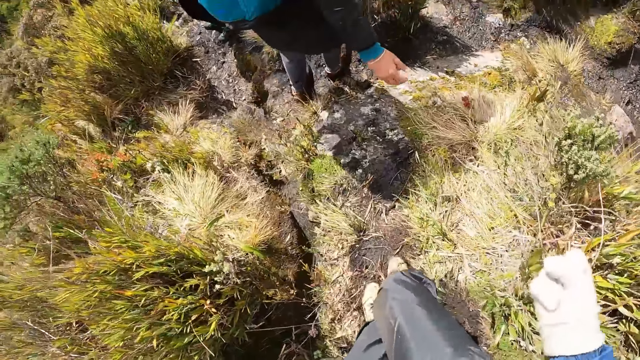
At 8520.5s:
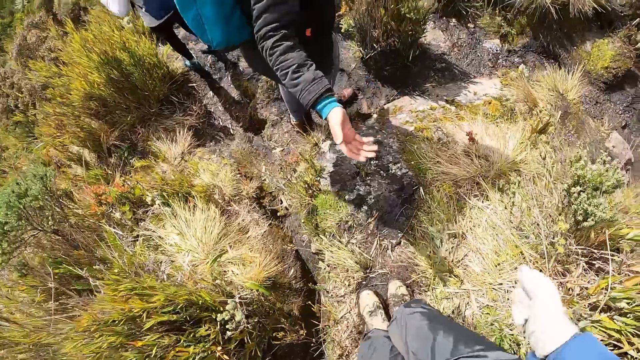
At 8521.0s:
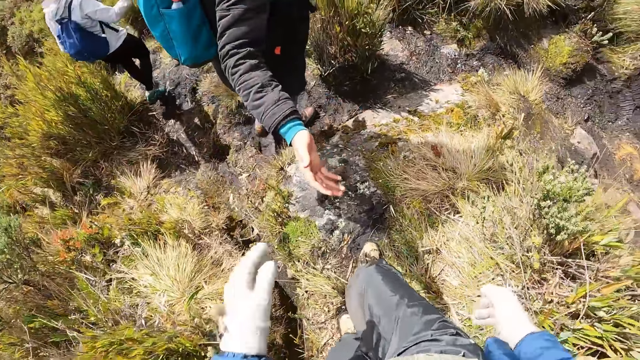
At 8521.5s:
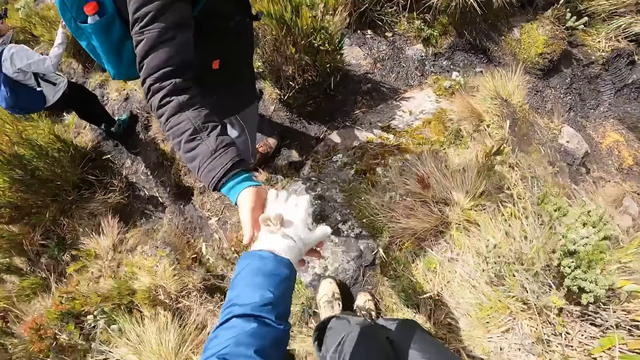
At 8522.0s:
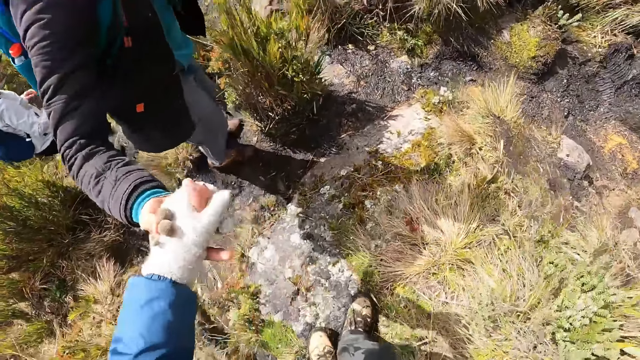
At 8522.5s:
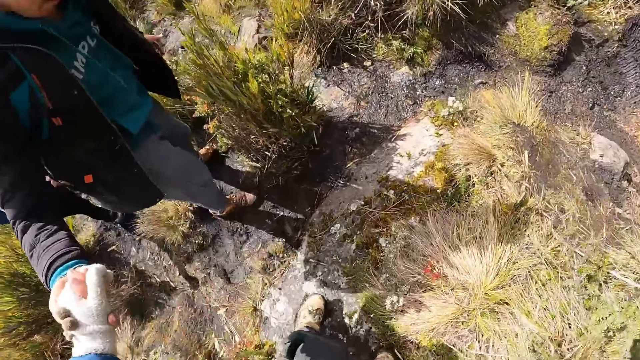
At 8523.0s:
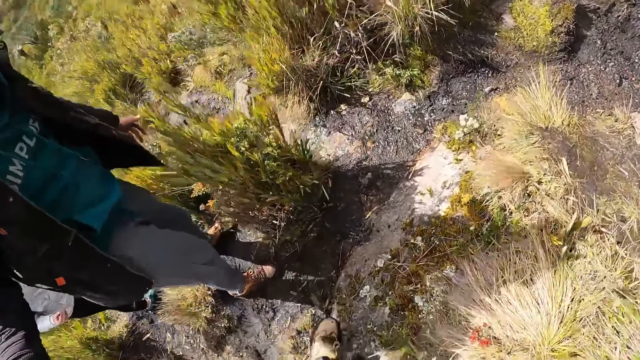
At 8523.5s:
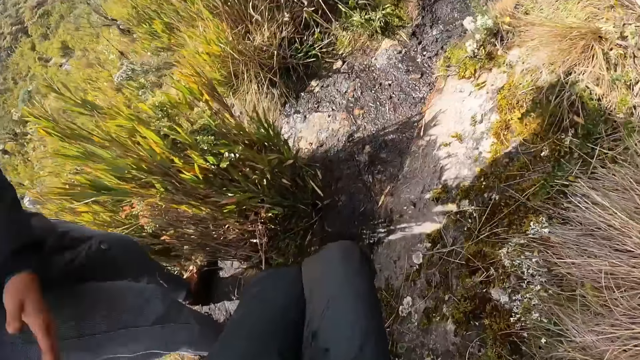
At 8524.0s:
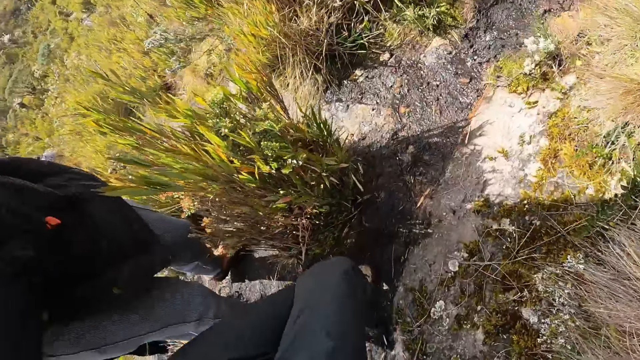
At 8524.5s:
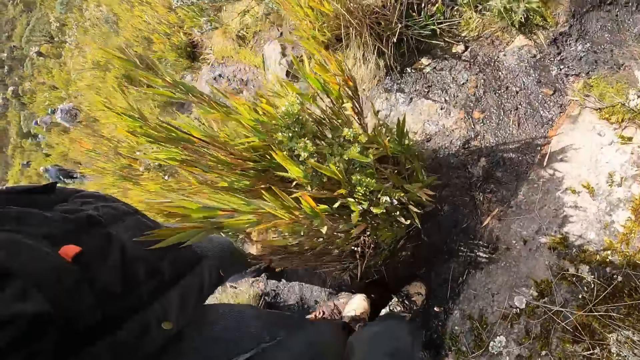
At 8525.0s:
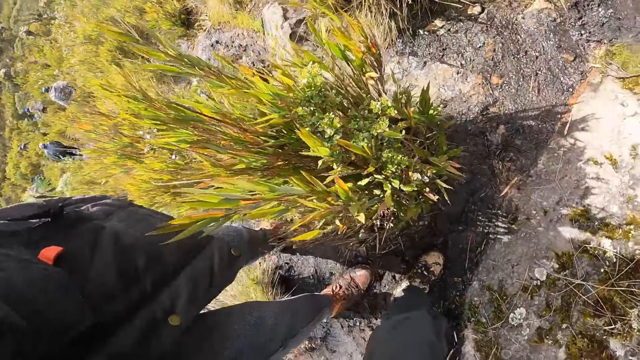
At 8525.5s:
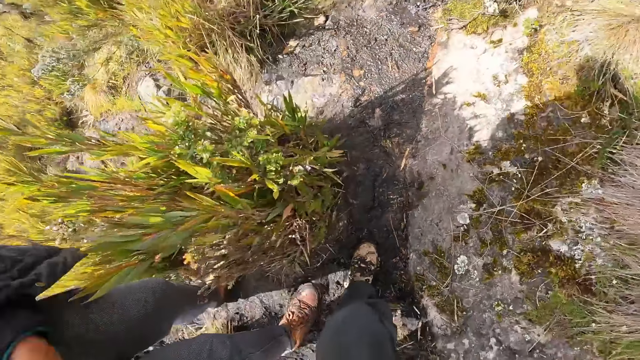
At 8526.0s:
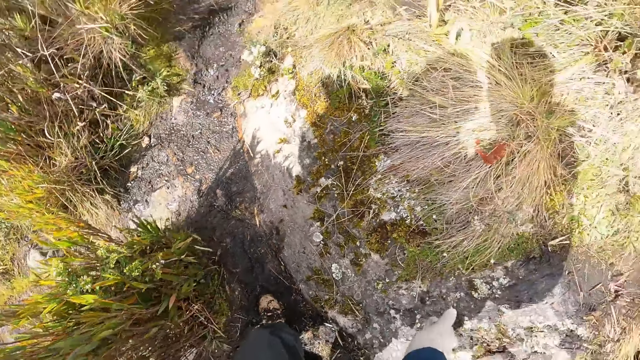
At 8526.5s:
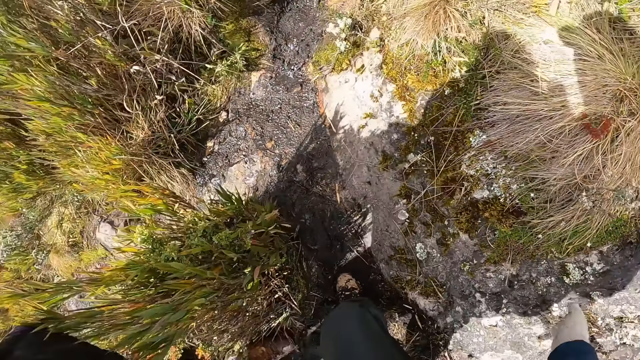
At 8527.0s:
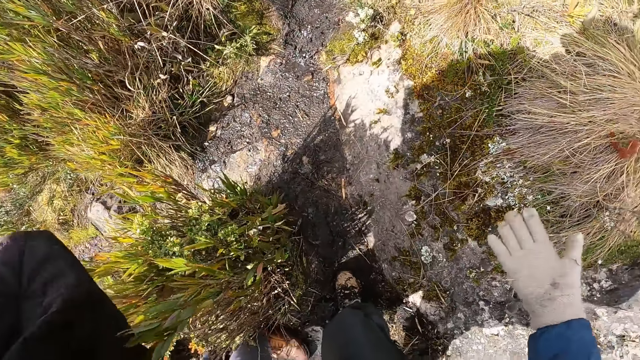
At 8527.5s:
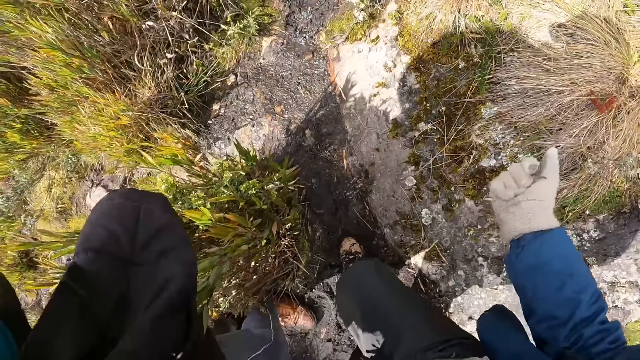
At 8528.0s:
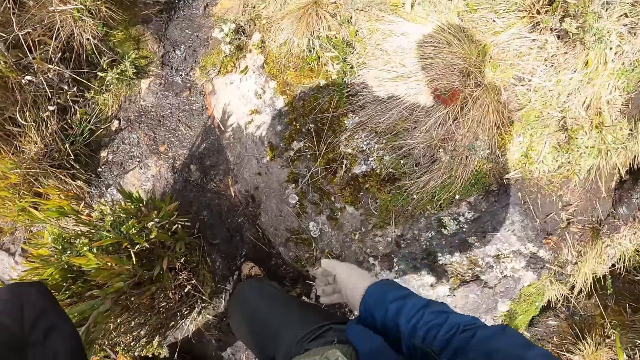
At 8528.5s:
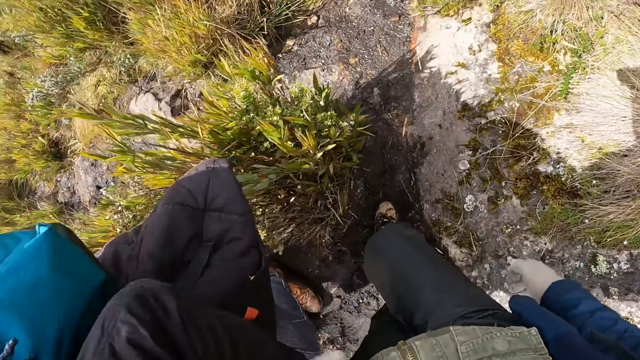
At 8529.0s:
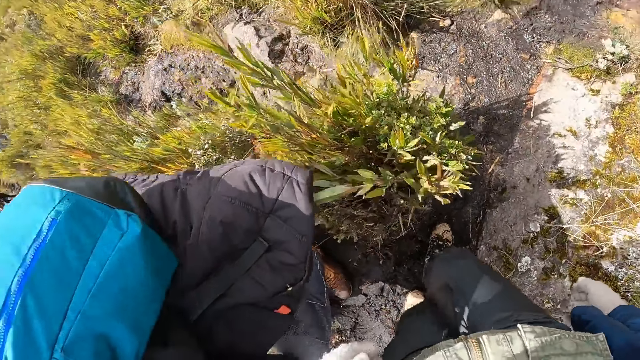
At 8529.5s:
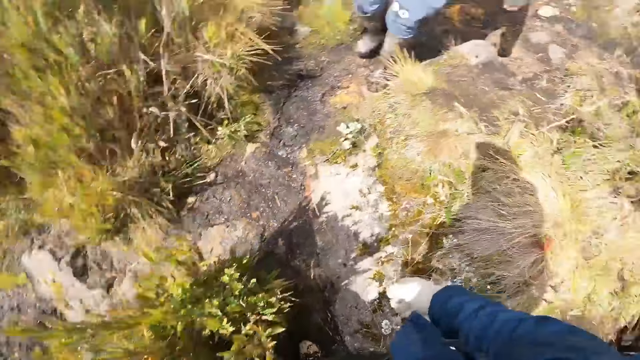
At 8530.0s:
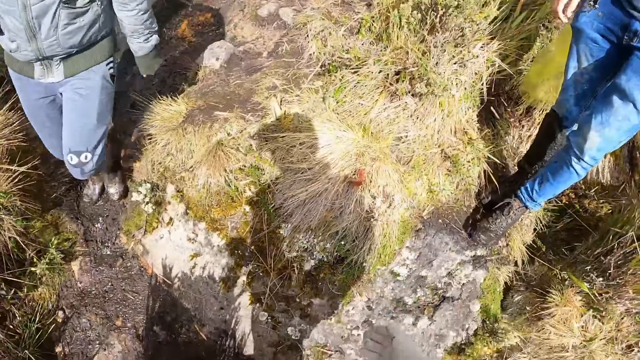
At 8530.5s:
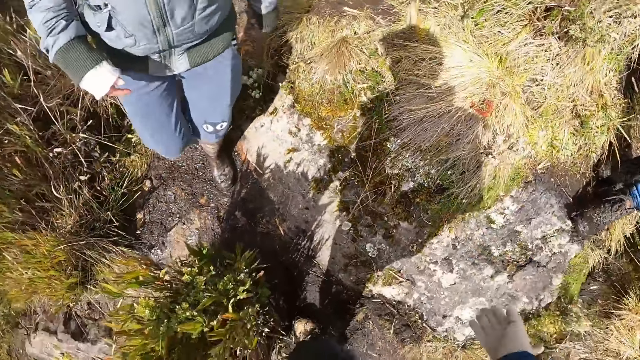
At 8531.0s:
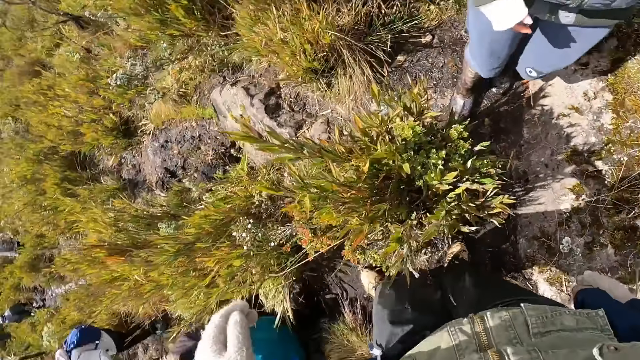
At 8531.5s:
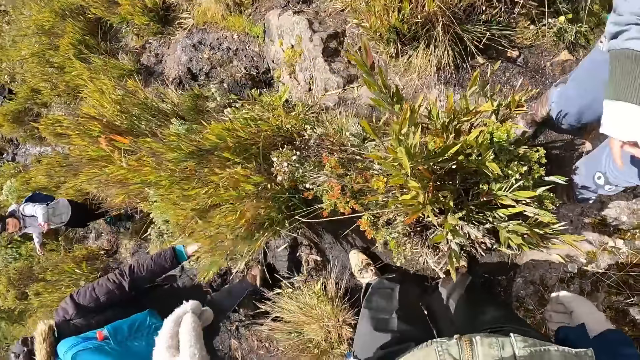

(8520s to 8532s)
The woman holds the camera wearer by his left hand with her right hand.

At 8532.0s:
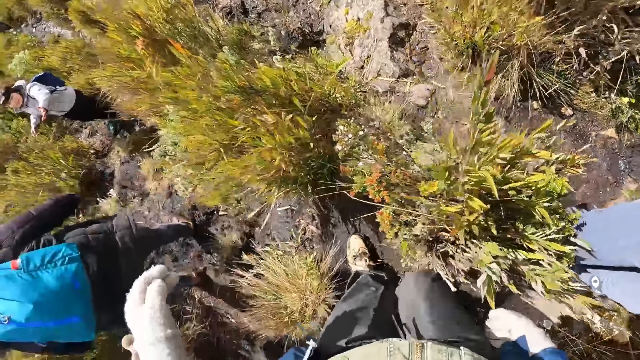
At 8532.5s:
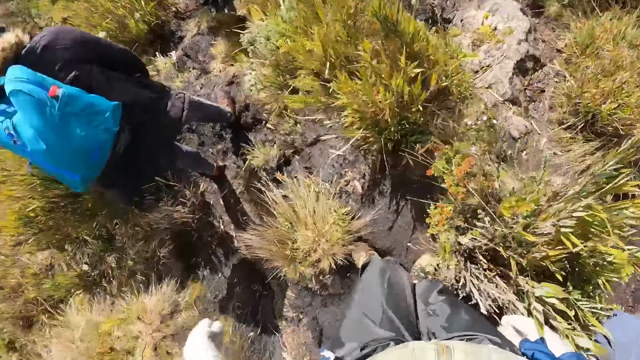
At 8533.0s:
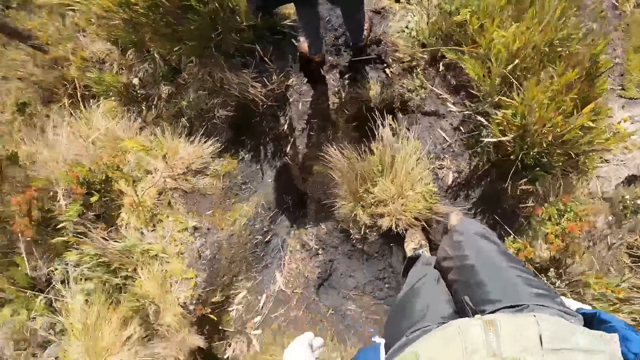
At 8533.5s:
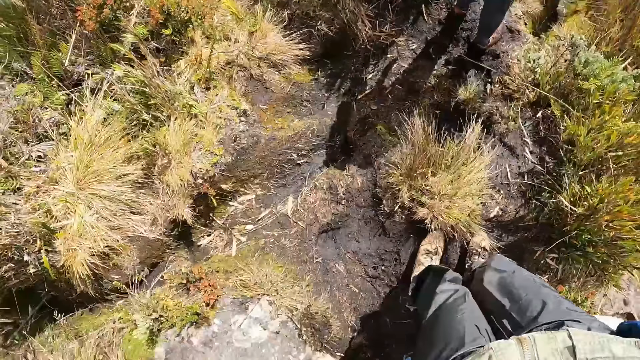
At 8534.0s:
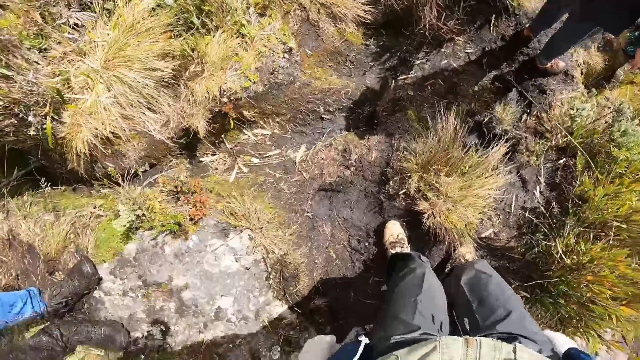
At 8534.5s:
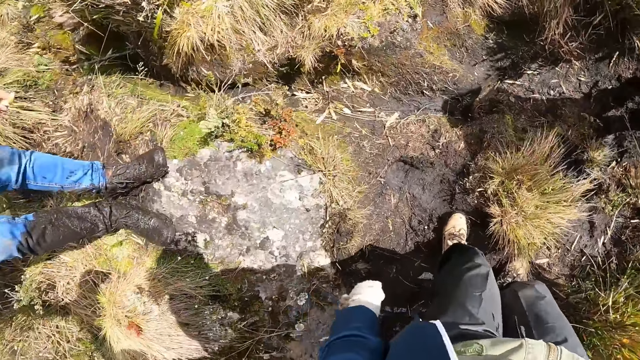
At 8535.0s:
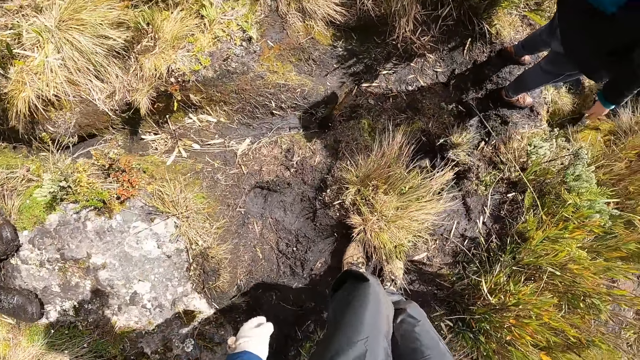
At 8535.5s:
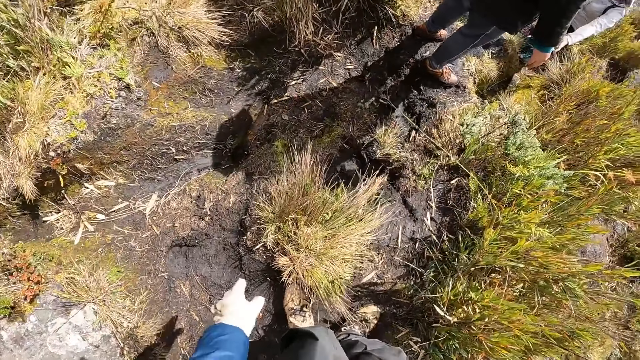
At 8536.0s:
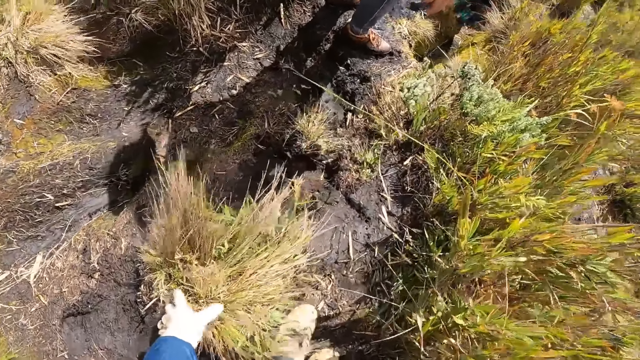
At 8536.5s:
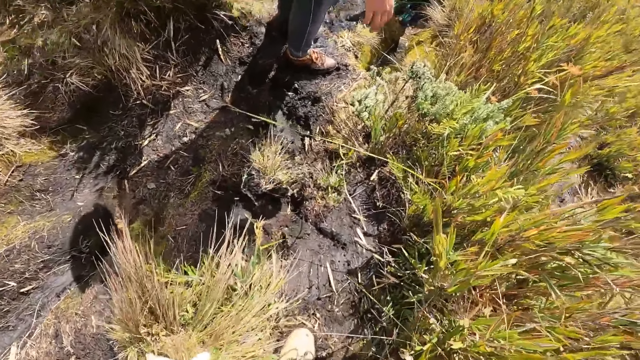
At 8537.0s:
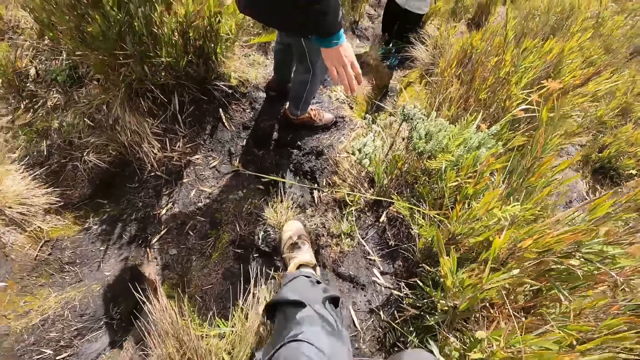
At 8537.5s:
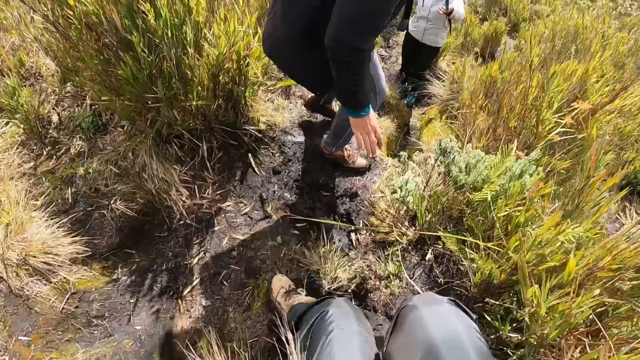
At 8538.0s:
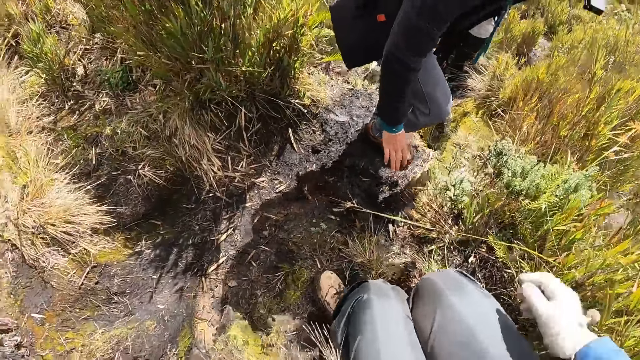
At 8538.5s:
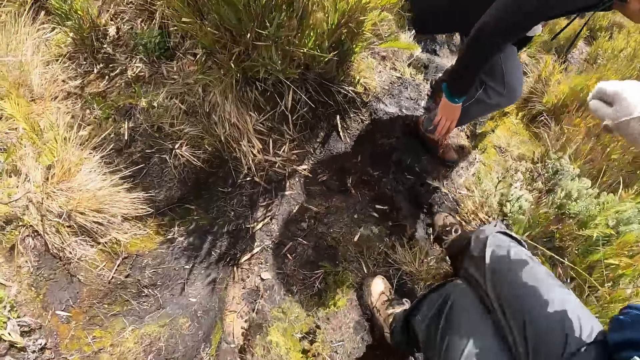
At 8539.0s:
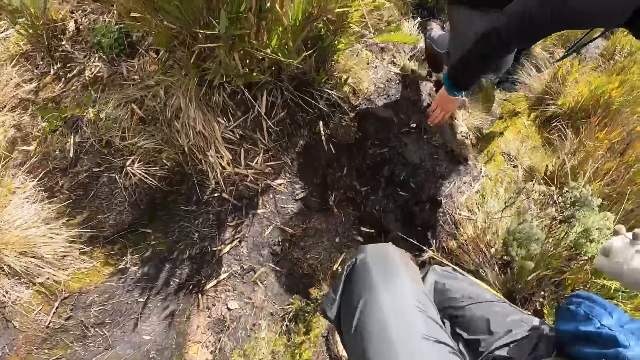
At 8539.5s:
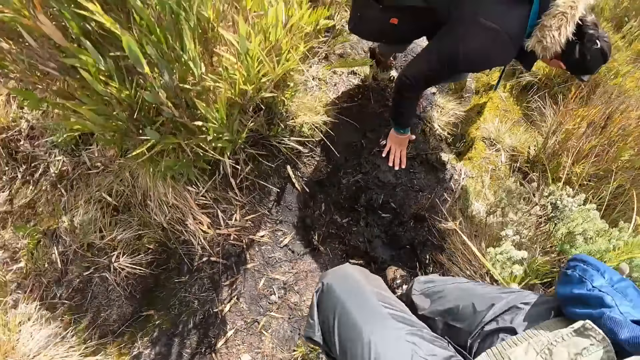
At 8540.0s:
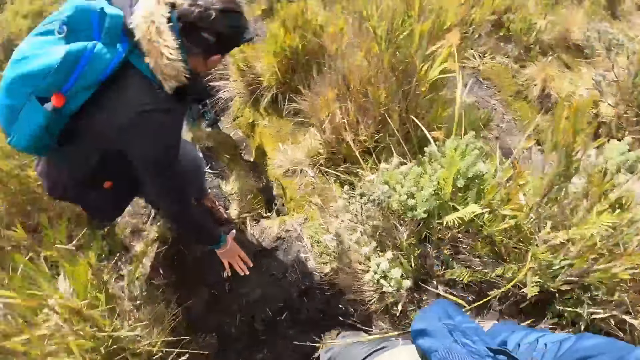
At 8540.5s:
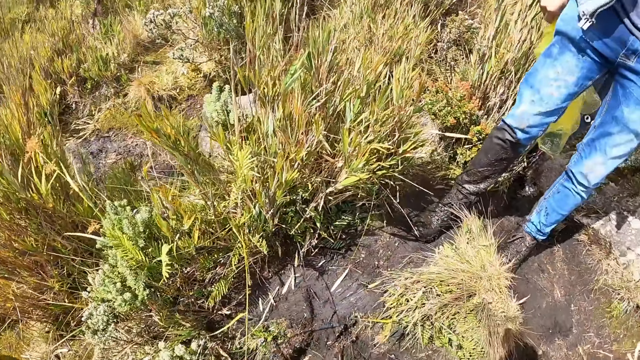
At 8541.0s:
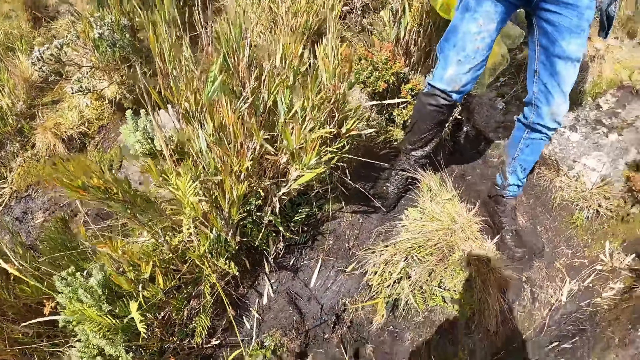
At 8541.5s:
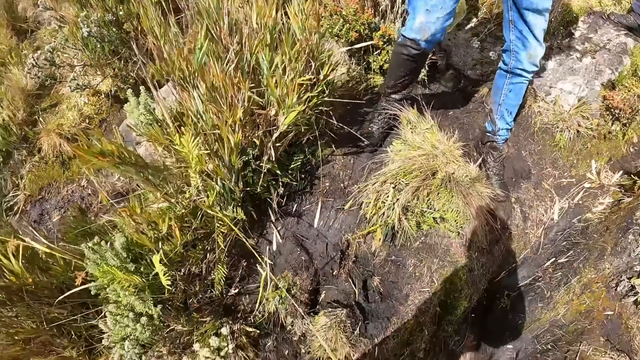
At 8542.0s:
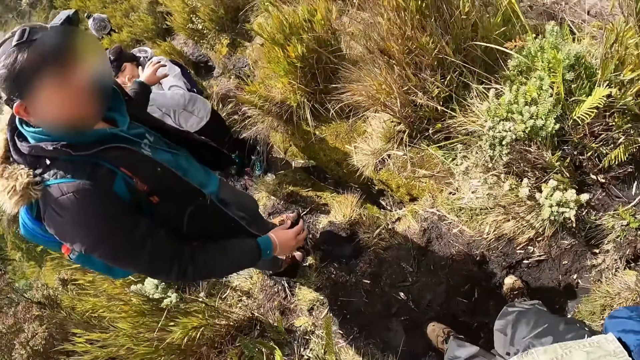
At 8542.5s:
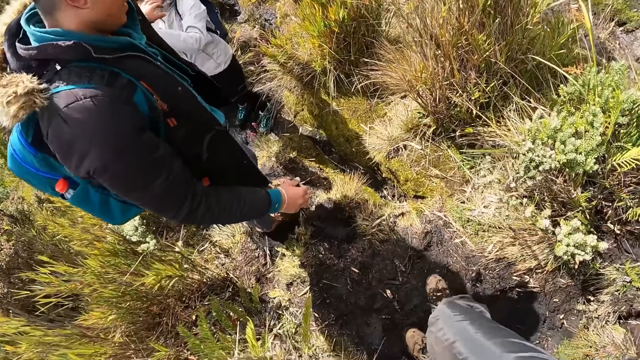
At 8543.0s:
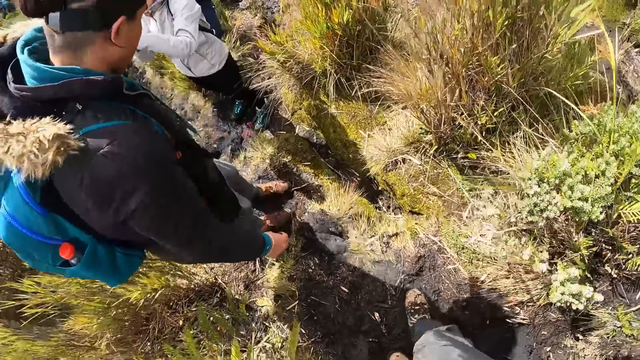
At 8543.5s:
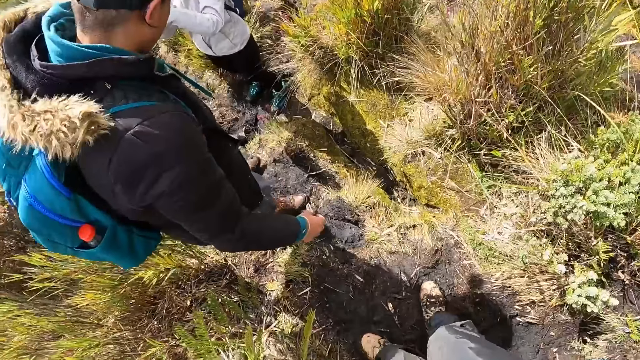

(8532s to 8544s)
The camera wearer places his left hand on the grass on the ground. He walks. The woman places her right hand on the ground.
